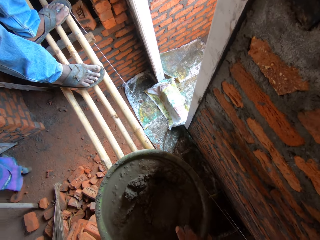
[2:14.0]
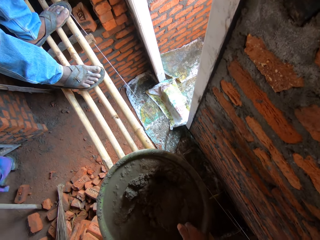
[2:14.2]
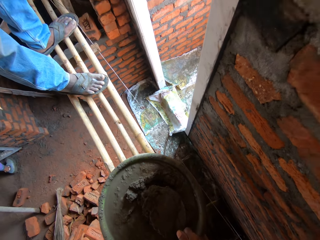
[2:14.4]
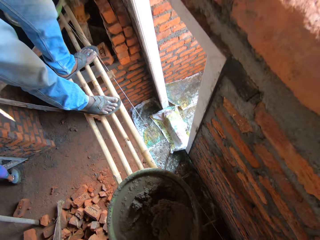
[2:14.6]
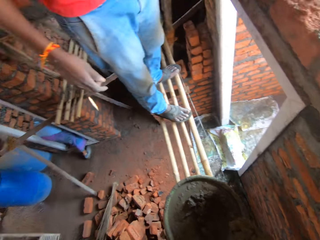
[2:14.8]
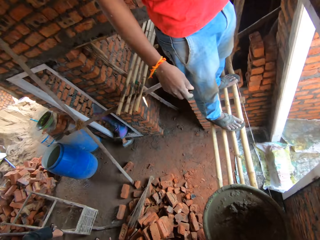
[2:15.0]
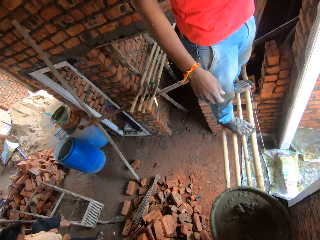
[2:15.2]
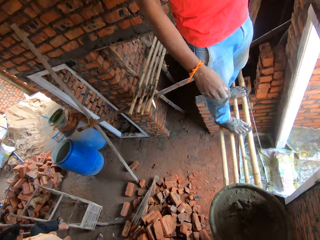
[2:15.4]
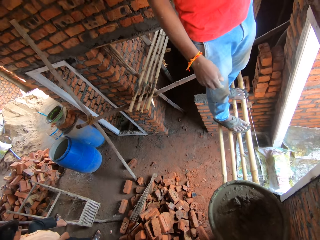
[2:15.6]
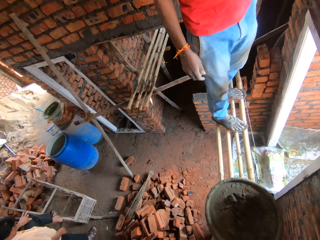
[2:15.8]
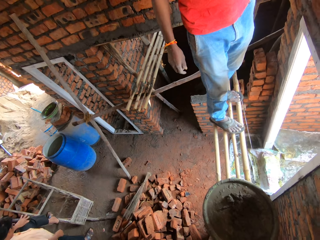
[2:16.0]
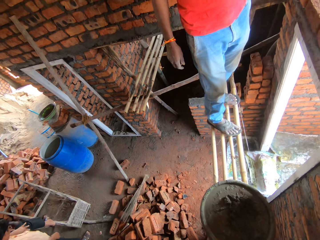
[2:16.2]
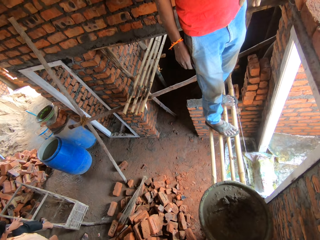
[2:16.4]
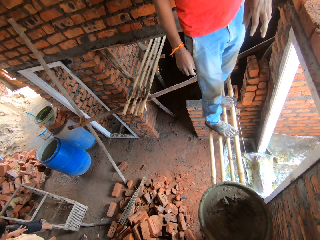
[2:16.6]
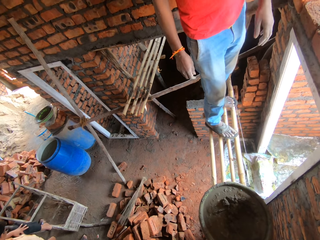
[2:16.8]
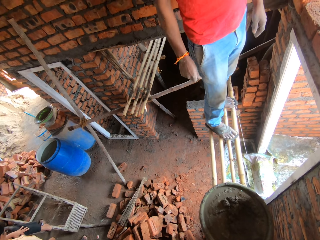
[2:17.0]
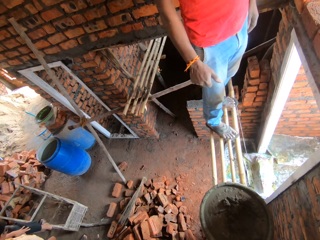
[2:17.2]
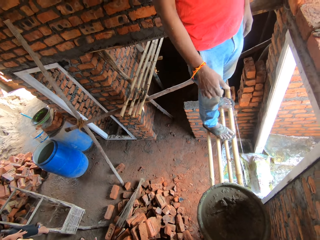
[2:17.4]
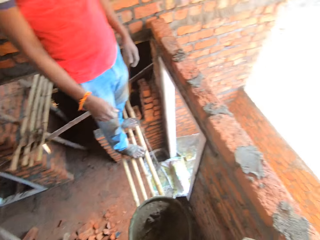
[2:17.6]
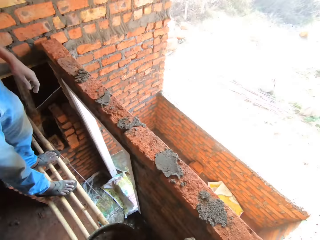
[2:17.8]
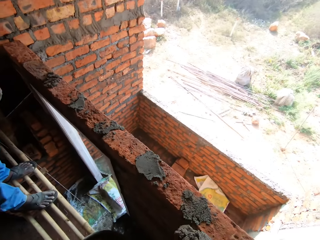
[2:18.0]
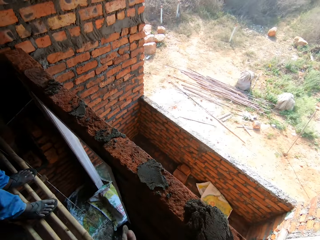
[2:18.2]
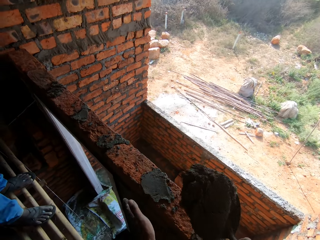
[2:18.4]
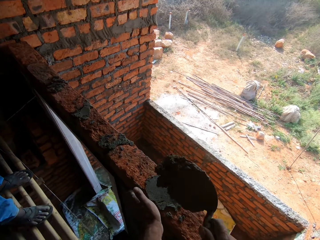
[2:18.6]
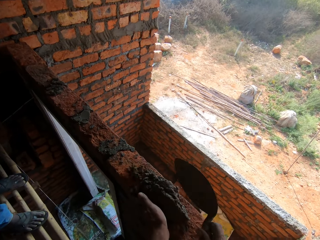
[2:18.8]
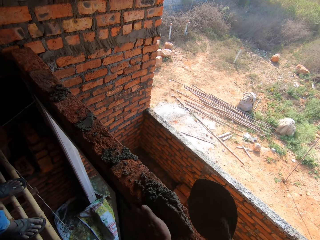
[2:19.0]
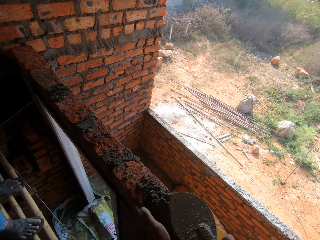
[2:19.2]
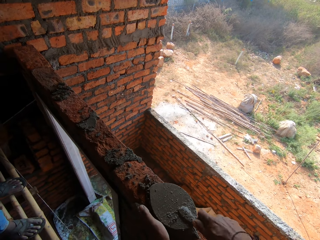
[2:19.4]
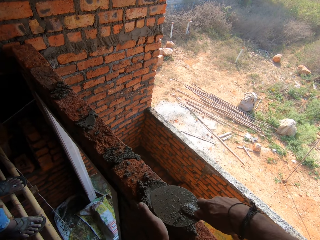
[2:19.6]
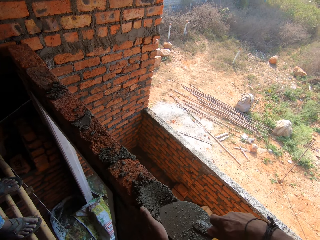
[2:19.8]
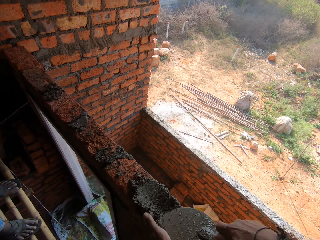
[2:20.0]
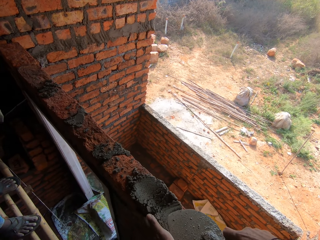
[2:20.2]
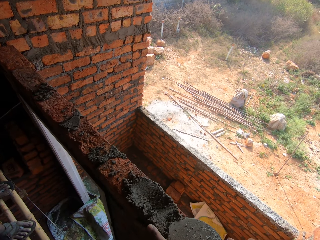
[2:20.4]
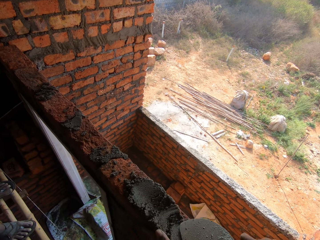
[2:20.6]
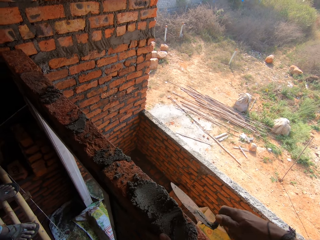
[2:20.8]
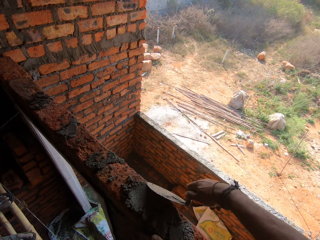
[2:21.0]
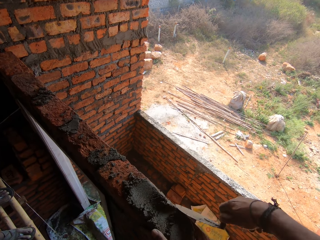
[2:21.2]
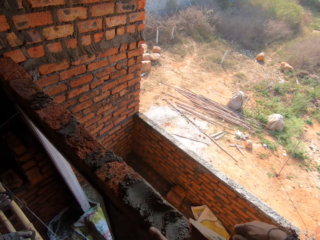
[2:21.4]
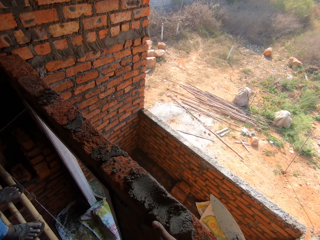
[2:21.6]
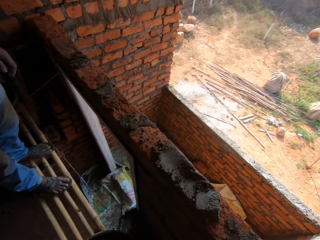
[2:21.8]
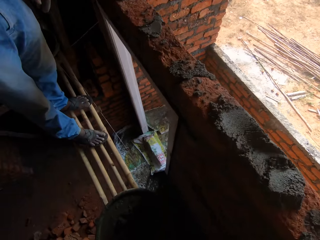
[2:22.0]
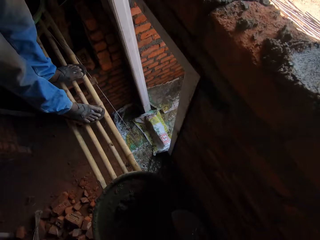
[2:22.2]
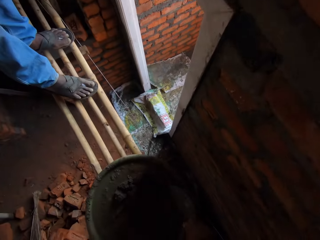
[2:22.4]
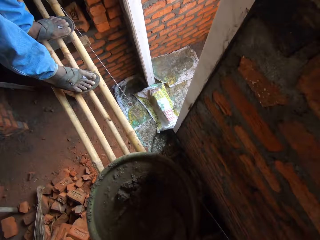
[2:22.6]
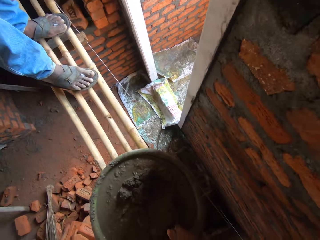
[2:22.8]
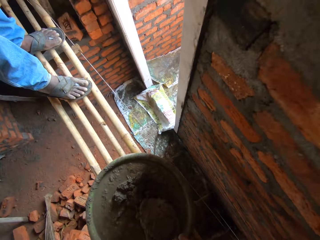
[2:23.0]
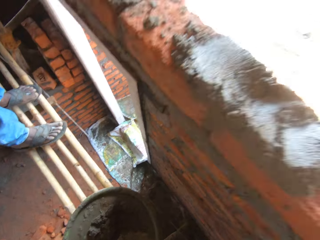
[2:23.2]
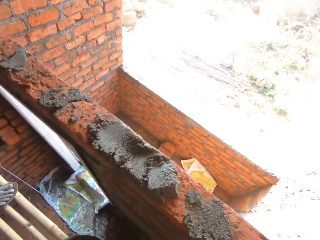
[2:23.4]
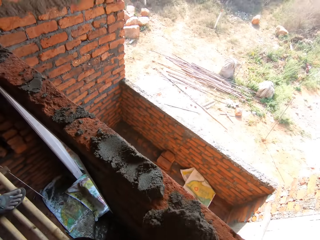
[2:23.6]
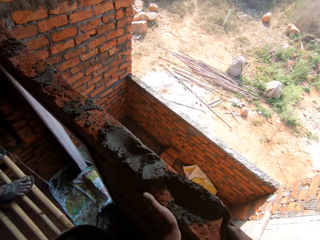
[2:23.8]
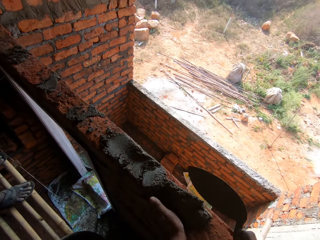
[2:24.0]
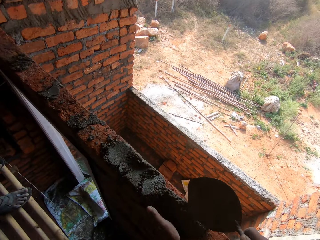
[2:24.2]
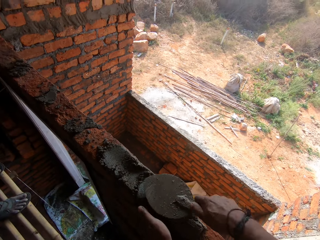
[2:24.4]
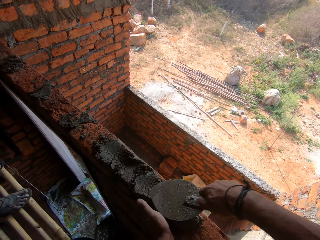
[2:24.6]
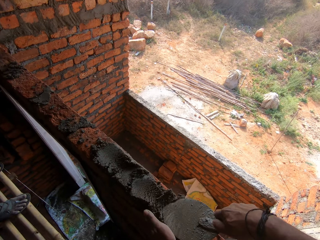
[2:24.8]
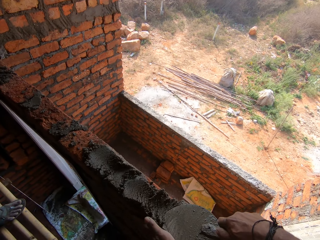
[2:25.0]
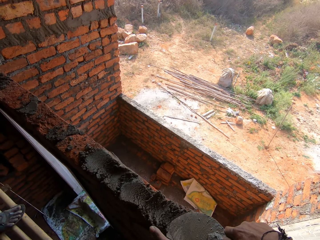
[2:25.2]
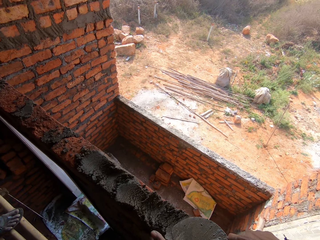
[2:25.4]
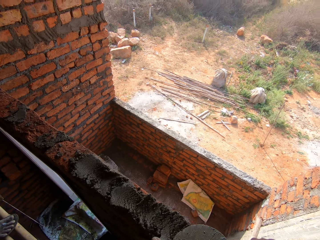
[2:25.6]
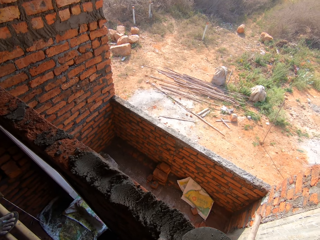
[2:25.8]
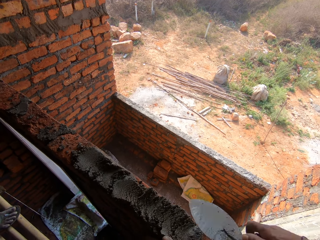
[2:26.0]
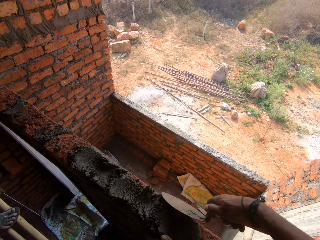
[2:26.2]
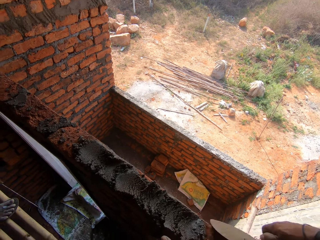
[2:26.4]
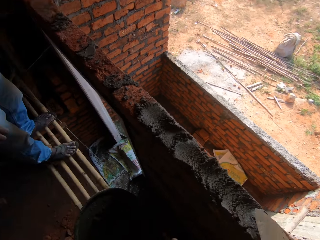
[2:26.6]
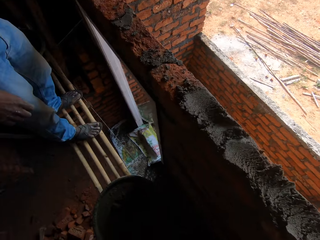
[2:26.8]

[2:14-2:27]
The camera wearer scoops cement. They look around. They place concrete on the wall, cement the wall, and smear the concrete. They scoop the concrete, place the concrete on the wall, cement the wall, and smear the concrete.

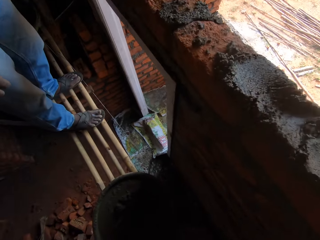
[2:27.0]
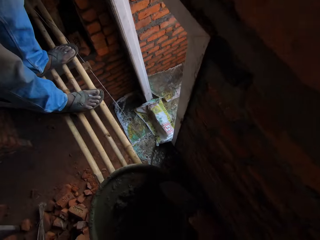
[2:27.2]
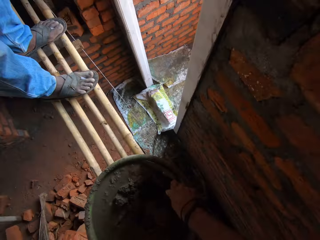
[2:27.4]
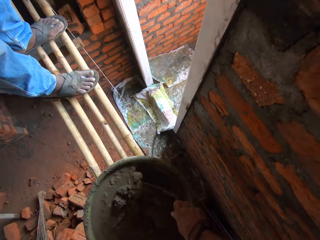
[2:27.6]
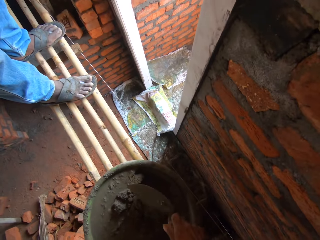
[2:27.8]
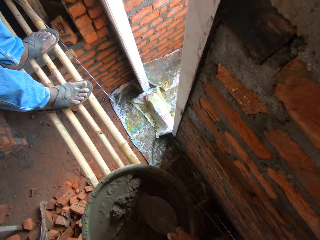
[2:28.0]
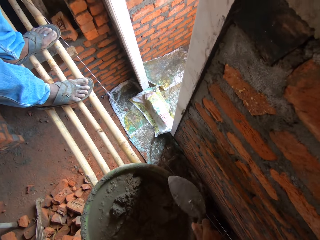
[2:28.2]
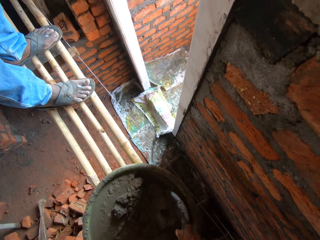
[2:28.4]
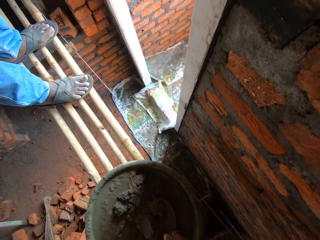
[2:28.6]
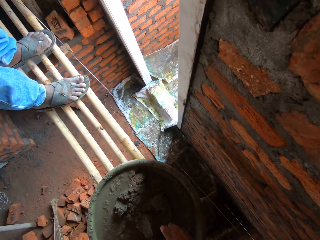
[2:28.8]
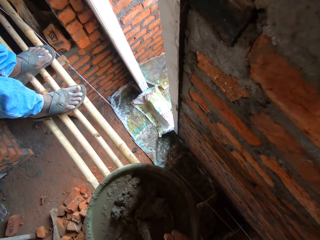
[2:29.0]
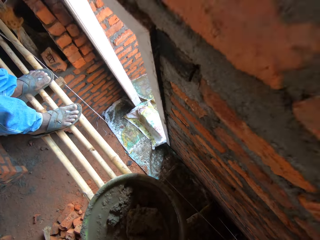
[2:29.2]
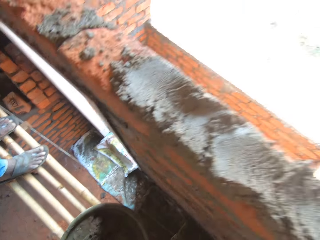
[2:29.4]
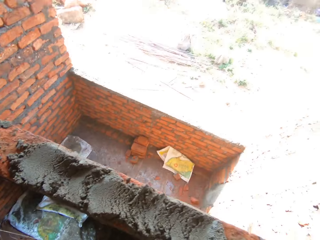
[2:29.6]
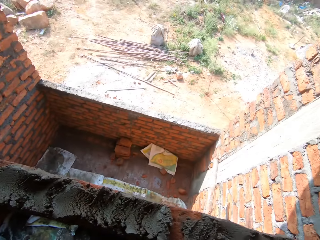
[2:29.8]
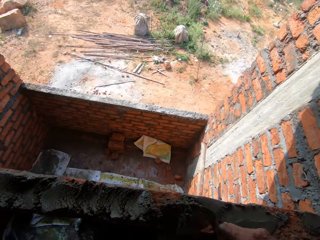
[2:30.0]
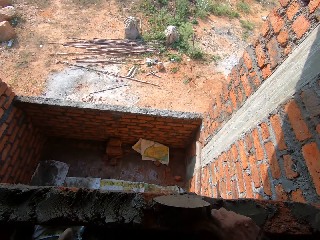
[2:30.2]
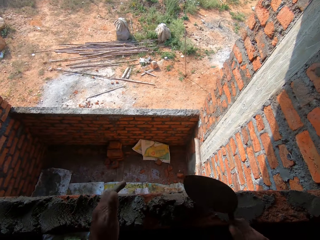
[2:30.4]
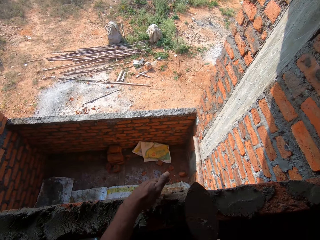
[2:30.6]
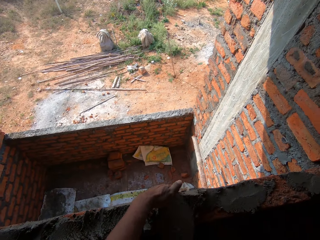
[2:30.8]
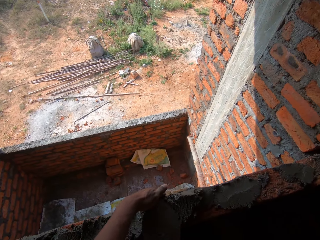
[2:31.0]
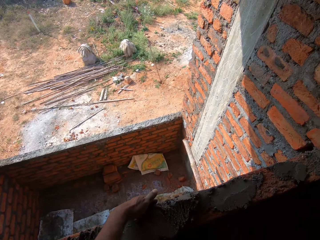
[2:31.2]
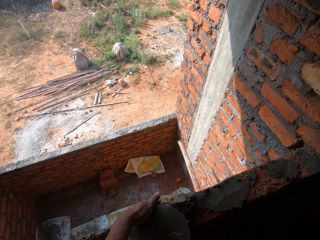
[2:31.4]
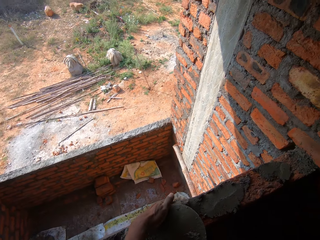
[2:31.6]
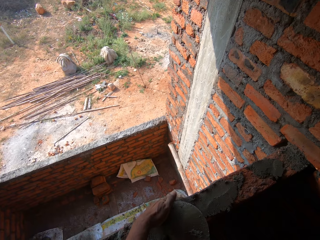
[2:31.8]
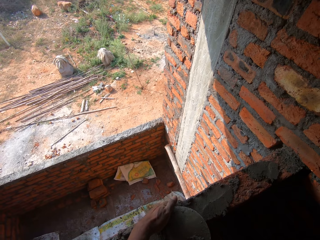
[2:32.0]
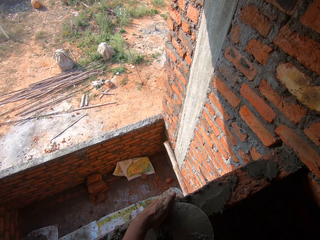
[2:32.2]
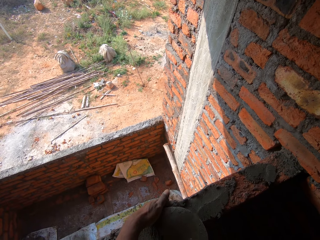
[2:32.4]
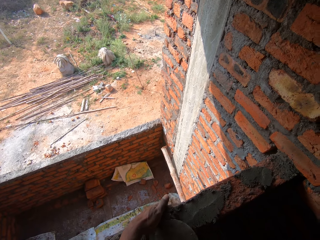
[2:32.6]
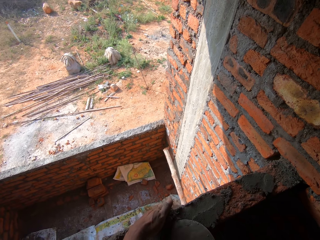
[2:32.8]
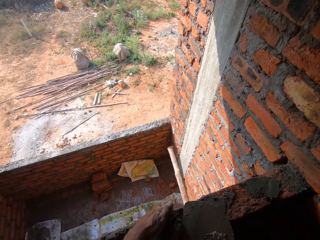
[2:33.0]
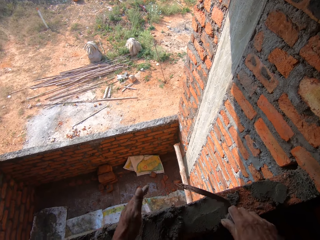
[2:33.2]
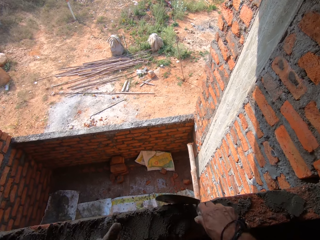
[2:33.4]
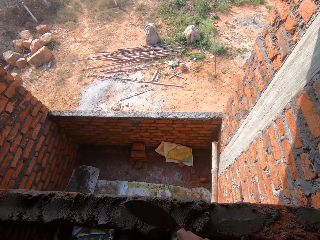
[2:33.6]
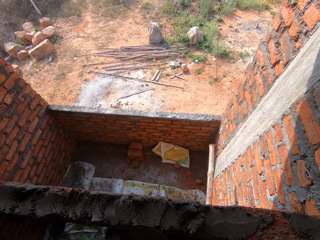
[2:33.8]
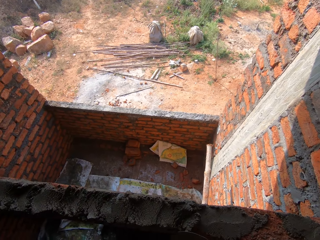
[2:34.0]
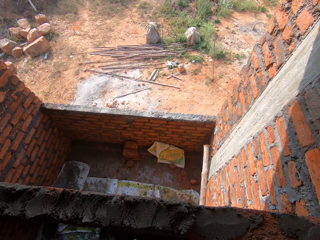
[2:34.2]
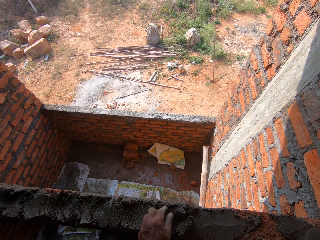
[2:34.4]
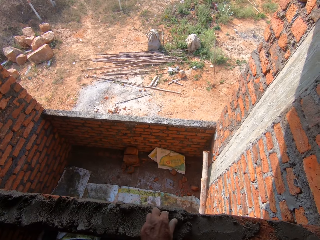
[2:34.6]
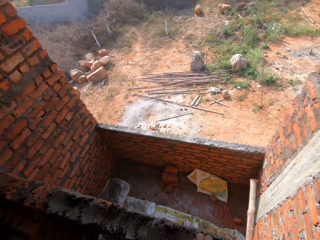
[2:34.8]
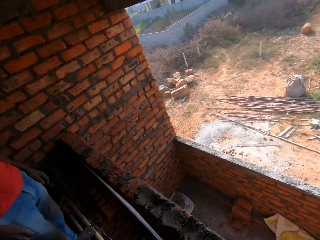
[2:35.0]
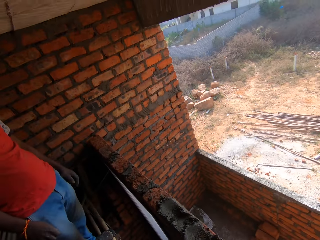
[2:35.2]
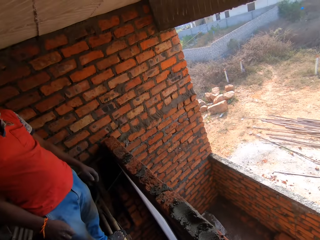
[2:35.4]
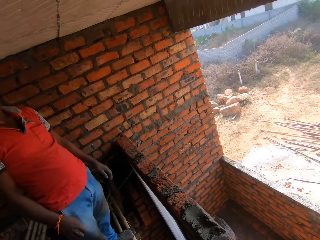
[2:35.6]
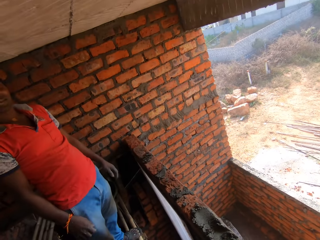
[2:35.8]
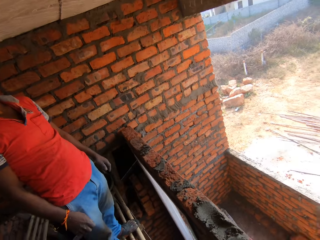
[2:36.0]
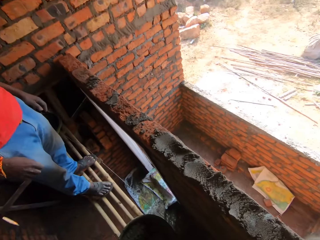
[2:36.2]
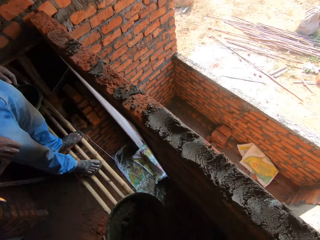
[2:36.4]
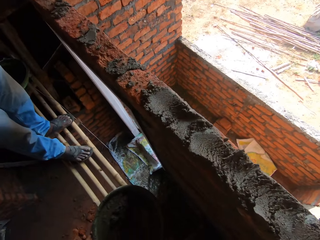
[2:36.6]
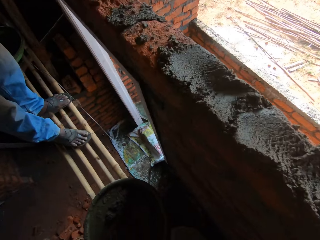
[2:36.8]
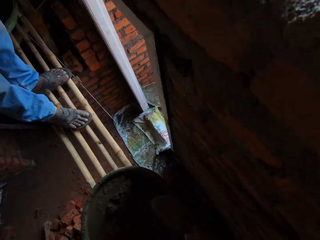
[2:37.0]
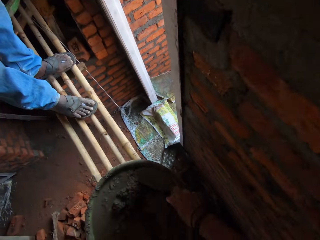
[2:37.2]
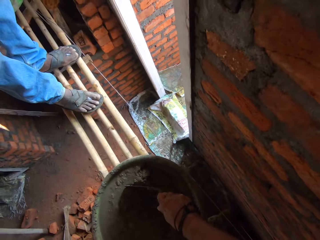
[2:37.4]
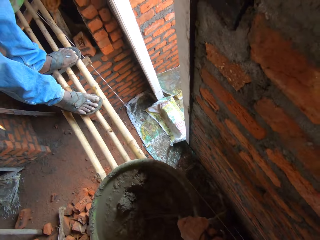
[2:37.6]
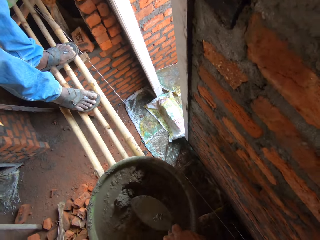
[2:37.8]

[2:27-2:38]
The camera wearer mixes the concrete. They scoop the concrete, stretch the hand, and place the concrete on the wall. They smear the concrete and cement the wall. They look around and remove something from the concrete.
